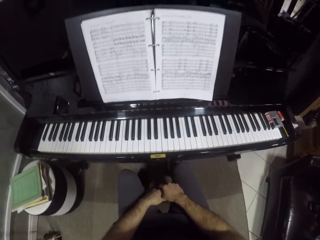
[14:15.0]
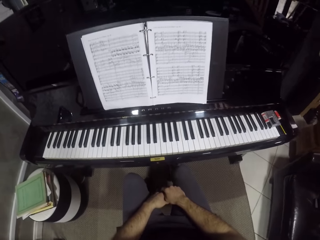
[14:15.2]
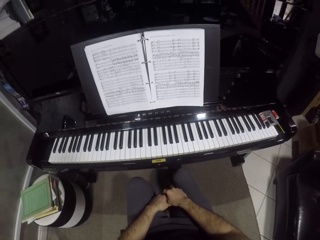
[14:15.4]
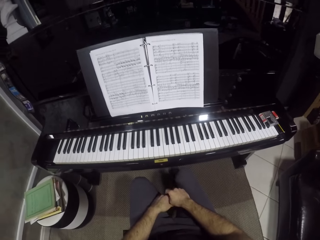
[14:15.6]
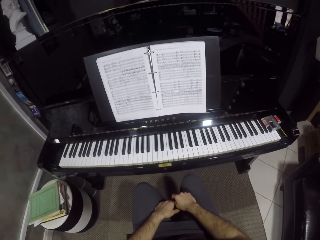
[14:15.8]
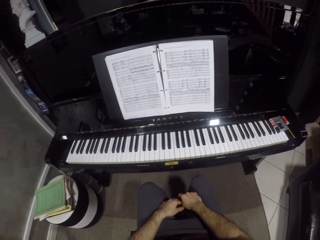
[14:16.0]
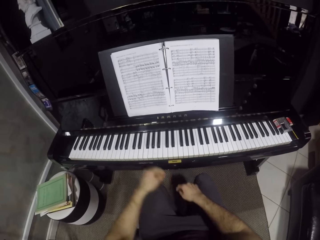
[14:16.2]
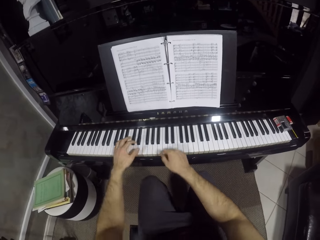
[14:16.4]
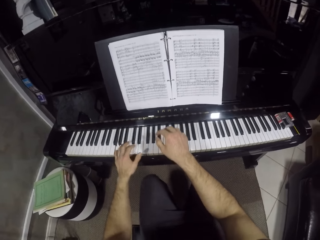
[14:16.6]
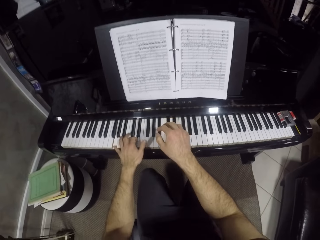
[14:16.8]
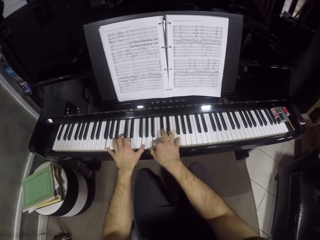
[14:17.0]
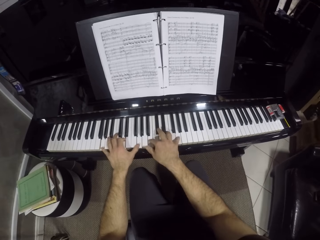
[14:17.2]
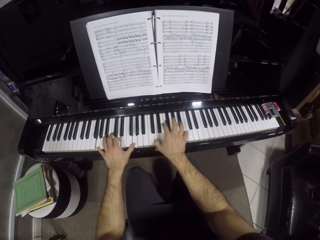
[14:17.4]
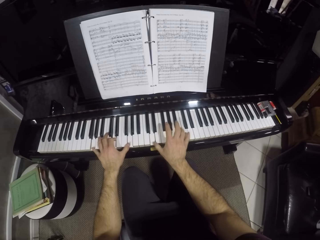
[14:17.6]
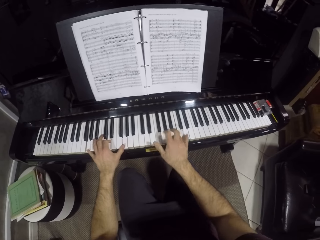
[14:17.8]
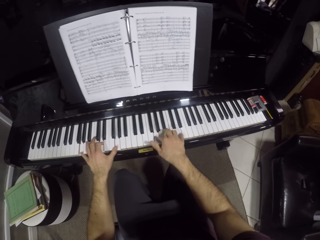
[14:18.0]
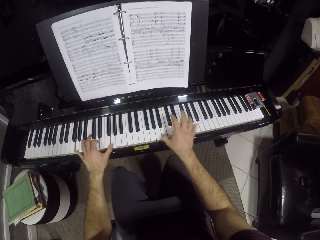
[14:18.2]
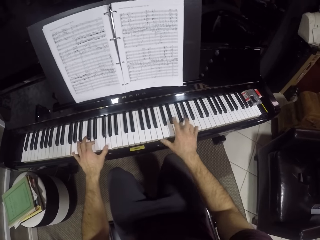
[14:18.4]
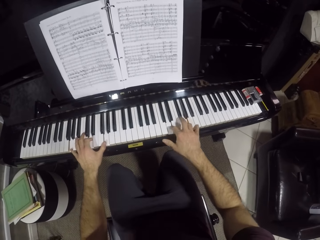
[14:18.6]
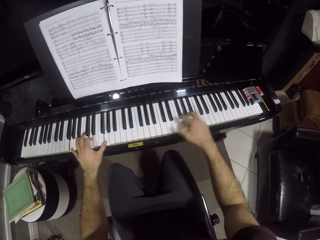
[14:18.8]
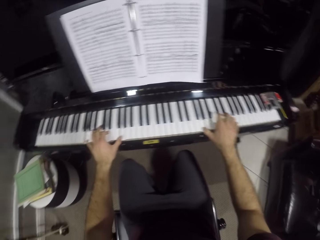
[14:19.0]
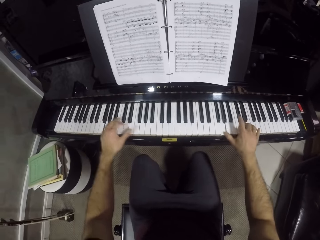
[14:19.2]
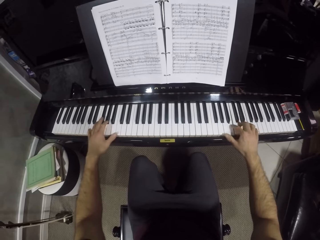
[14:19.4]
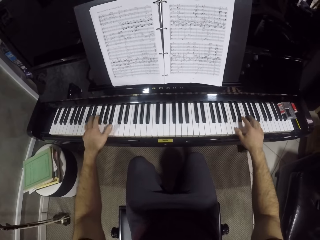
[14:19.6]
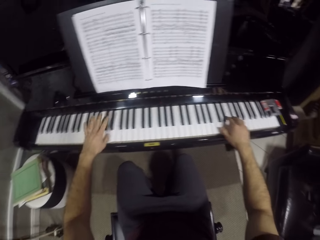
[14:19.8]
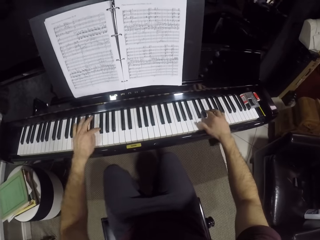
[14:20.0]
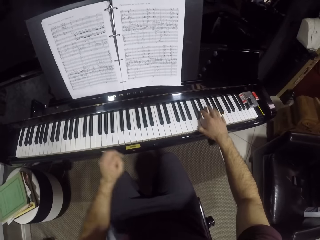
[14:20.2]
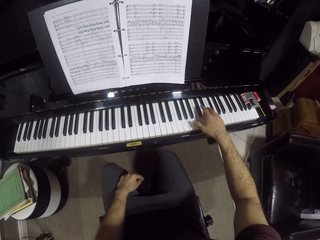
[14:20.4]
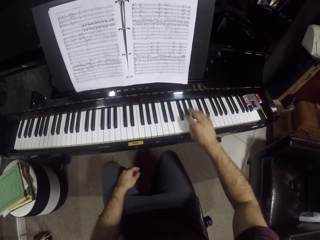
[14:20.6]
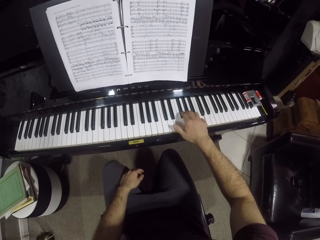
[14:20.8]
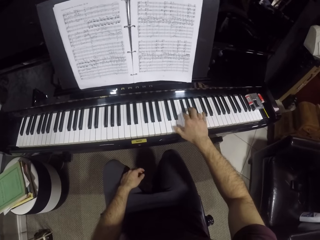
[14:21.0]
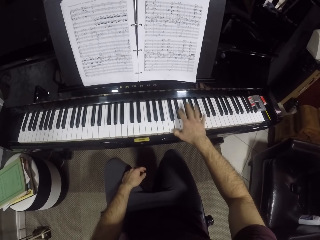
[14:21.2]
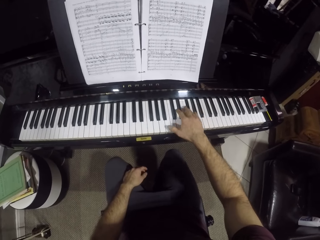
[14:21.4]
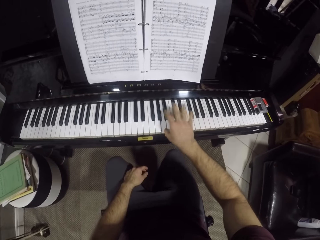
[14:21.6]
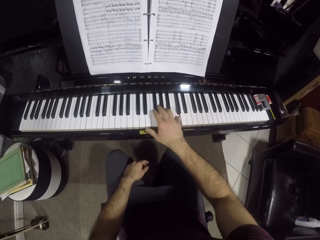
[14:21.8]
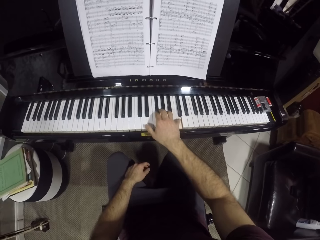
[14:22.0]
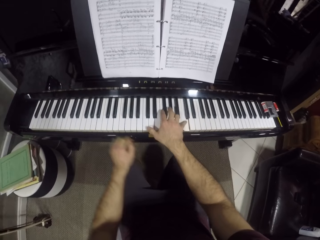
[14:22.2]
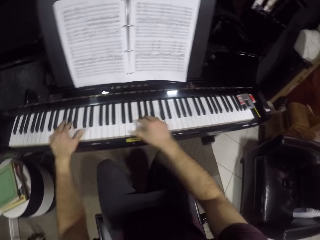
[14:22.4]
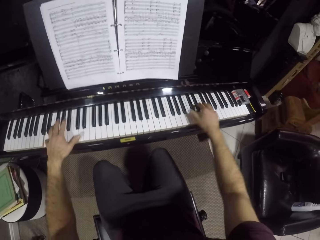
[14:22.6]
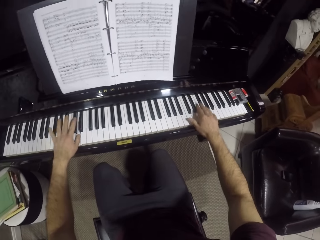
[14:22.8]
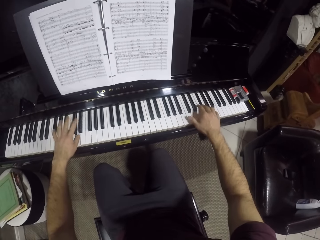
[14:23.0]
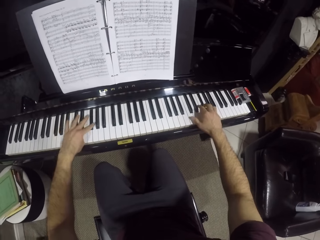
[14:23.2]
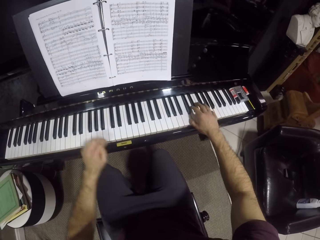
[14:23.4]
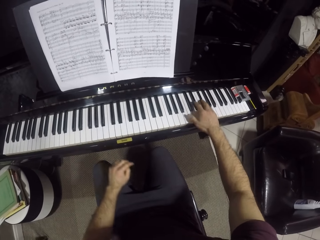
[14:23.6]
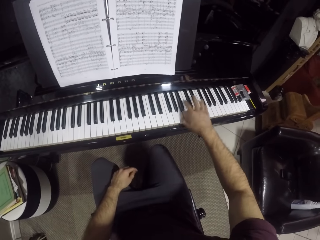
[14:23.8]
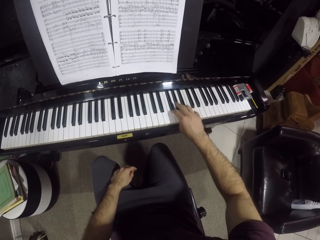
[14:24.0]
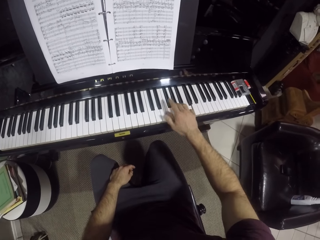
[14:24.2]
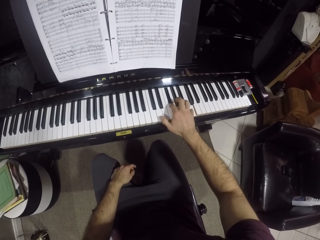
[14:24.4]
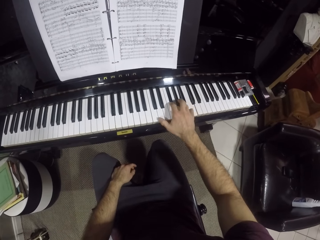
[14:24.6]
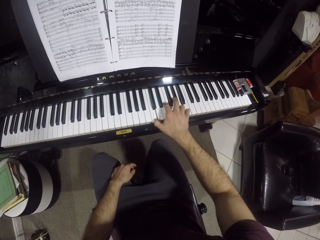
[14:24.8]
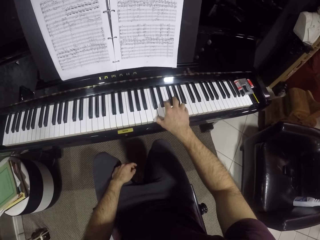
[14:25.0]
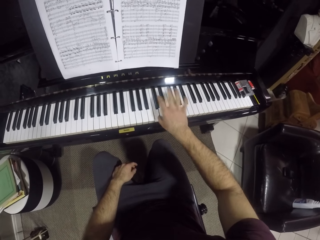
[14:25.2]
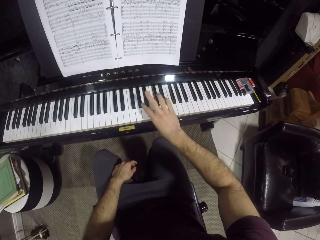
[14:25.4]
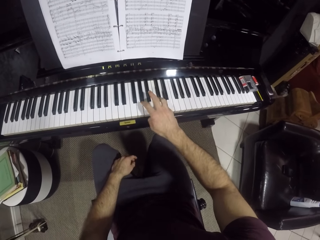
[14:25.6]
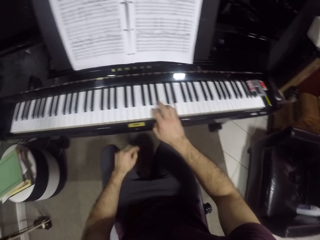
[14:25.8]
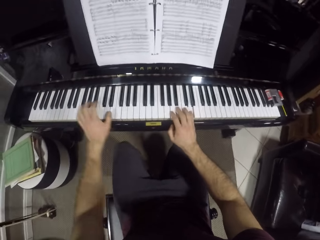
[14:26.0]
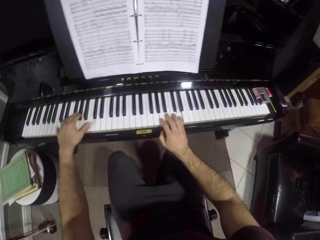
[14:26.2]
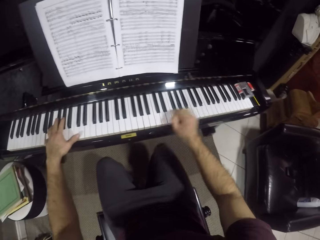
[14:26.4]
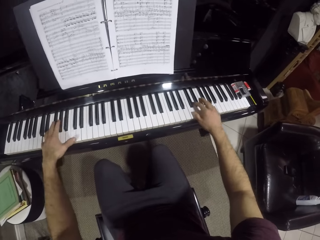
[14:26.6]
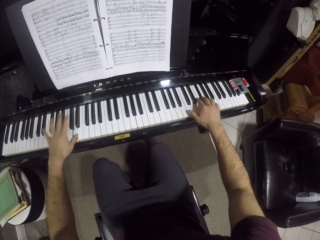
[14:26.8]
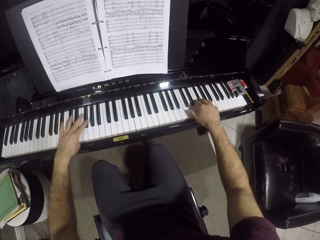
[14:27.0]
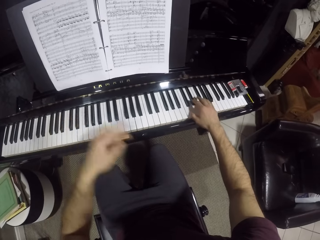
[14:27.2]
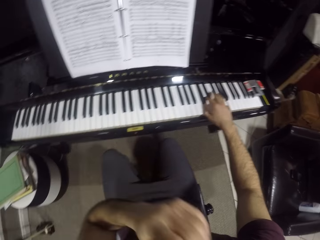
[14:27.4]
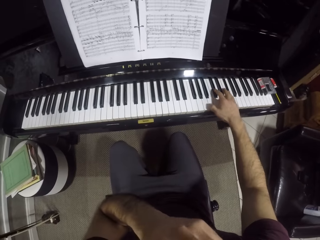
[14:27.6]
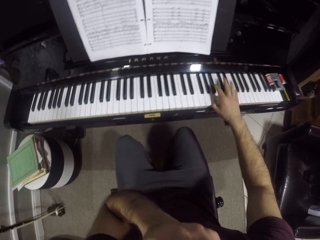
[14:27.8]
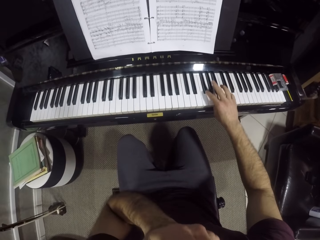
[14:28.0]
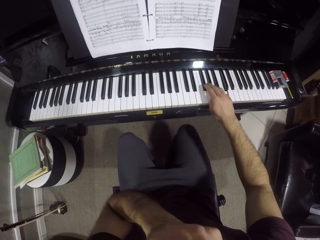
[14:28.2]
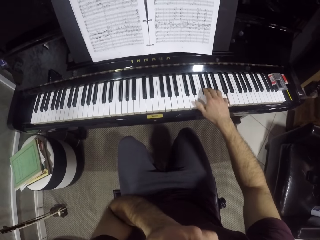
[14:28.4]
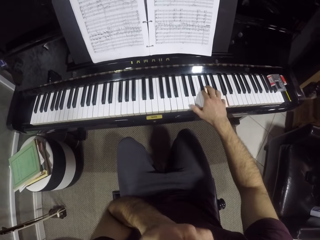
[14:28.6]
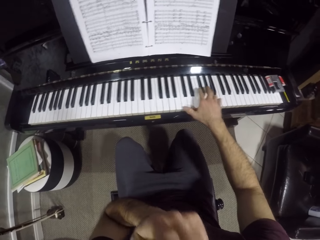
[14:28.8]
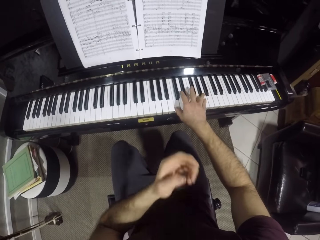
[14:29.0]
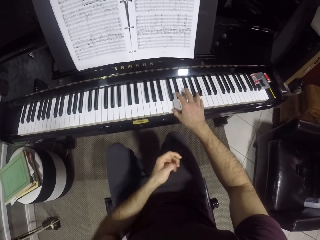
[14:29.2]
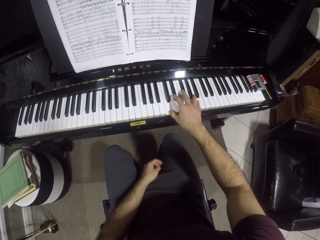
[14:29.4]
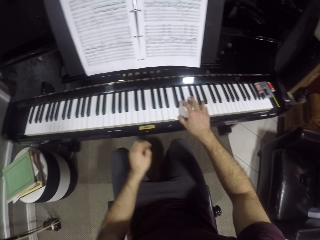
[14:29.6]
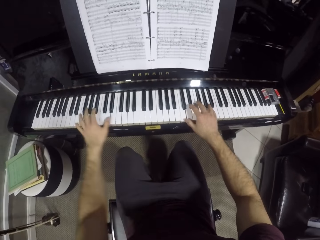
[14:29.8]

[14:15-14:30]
The camera wearer plays the piano with both hands. He plays the piano keyboard with his right hand. He plays the piano keyboard with both hands. He plays the piano with his right hand. He plays the piano with both hands. He plays the piano keyboard with his right hand. He raises his left hand towards his mouth.

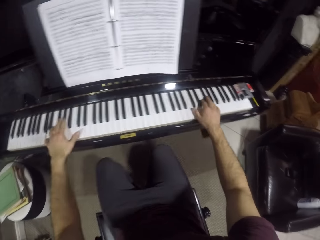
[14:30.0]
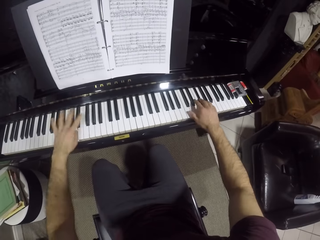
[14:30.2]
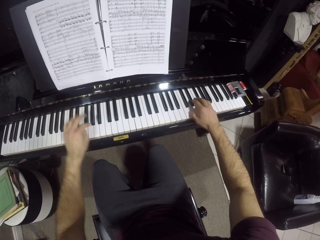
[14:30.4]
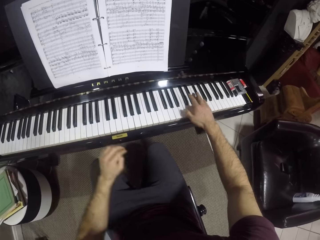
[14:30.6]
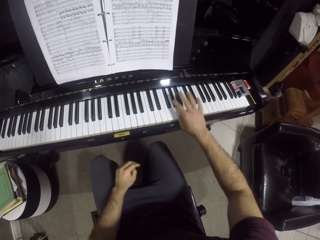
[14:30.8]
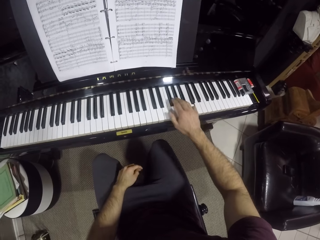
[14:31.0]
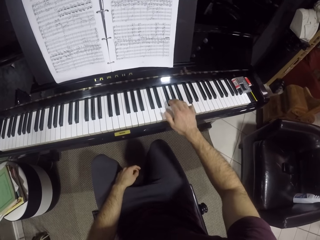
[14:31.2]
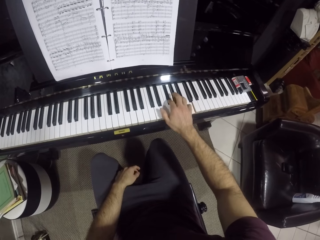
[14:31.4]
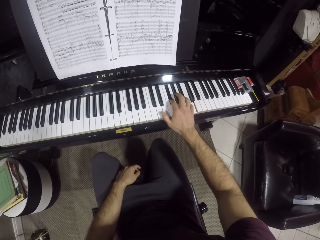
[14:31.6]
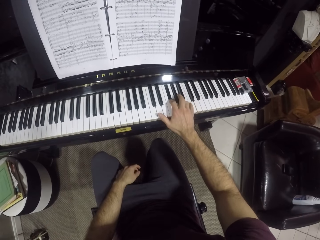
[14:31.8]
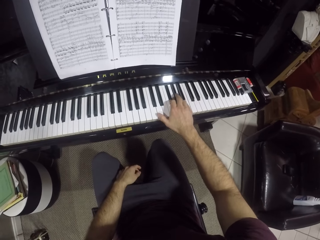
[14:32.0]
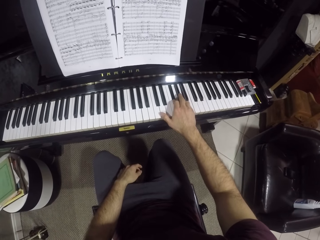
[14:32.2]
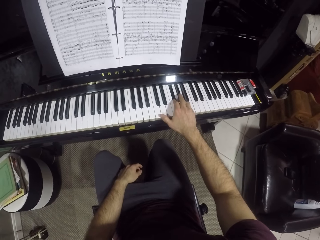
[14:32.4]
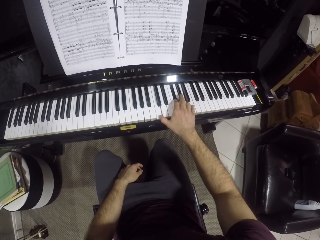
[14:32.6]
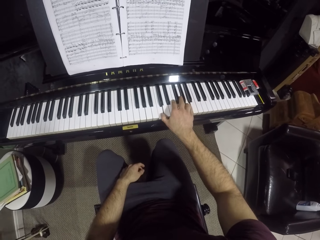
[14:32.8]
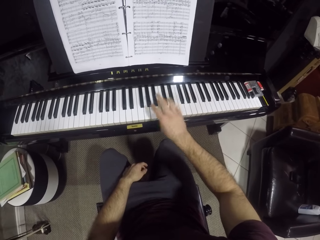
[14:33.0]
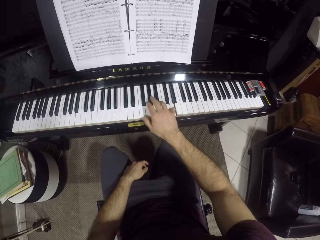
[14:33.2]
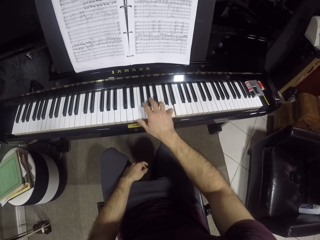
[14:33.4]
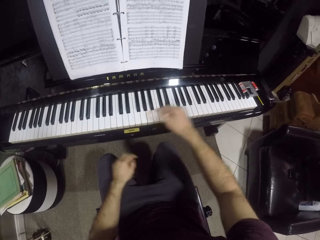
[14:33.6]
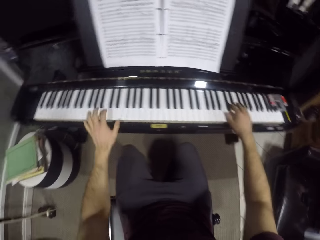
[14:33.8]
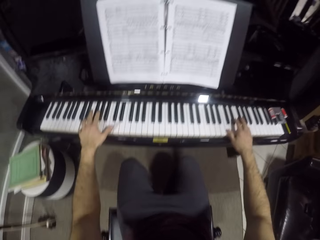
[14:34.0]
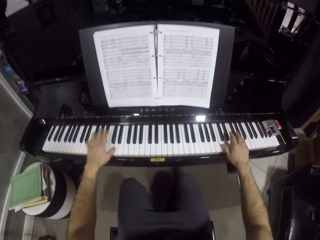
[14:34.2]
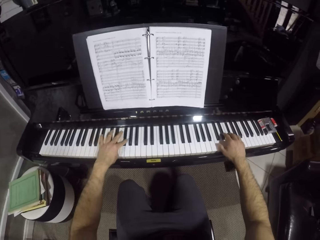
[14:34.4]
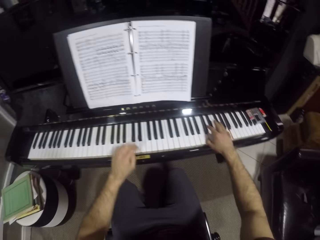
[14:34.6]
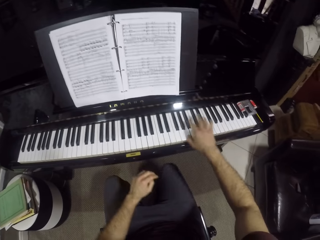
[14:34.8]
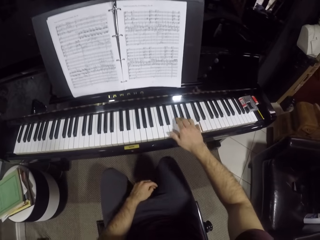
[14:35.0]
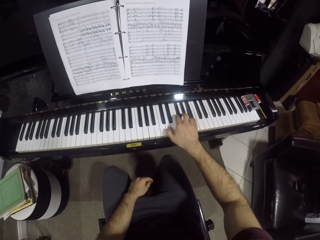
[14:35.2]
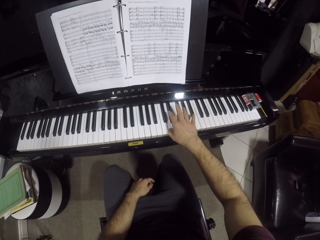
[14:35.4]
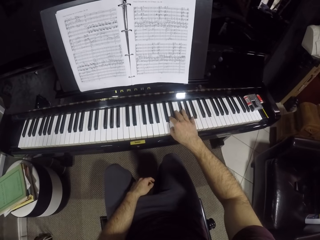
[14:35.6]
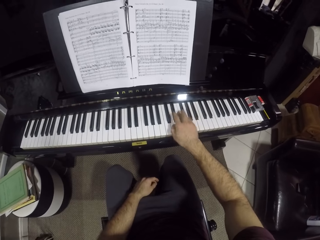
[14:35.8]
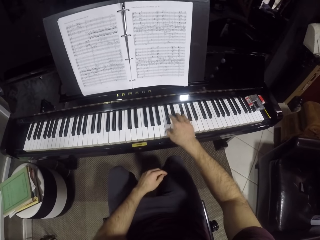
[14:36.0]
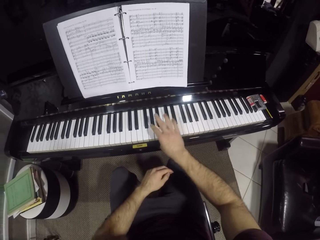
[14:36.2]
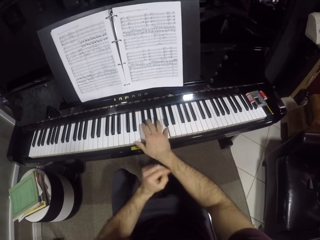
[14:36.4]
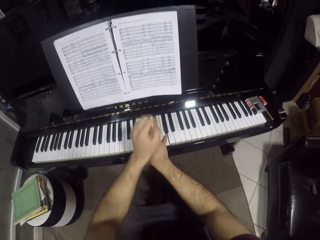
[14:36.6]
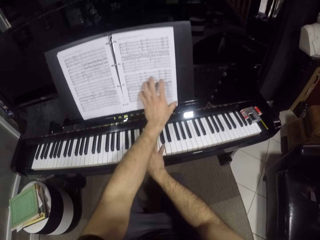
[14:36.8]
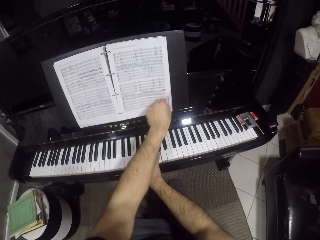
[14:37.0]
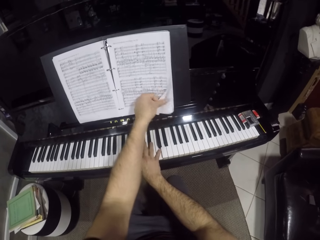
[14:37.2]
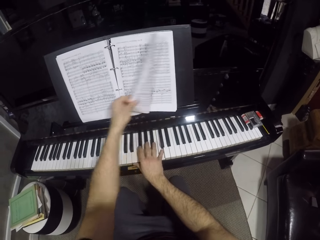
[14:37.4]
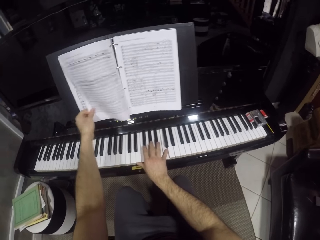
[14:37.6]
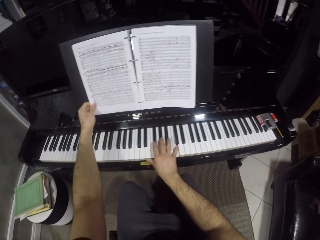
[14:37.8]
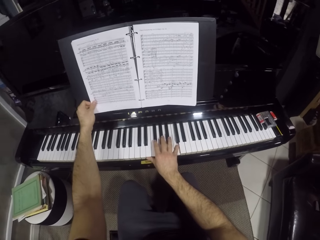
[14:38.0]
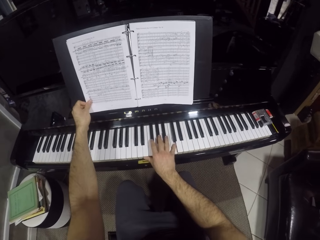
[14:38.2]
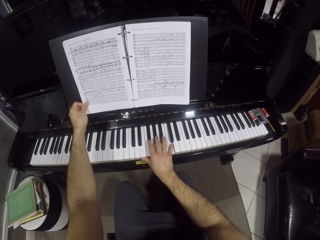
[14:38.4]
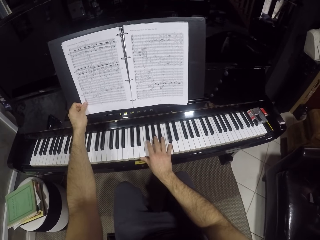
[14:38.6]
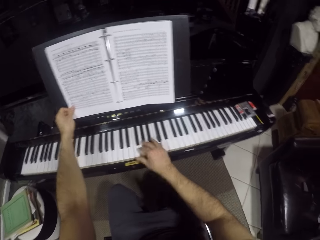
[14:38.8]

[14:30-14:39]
The camera wearer plays the piano with both hands. He plays the piano with his right hand. He plays the piano keyboard with both hands. He plays the piano with his right hand. He turns over a piano music sheet with his left hand.
